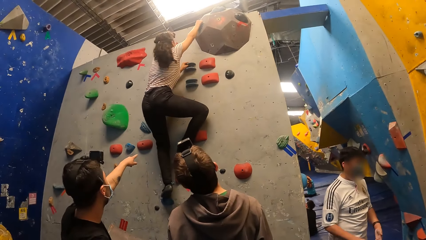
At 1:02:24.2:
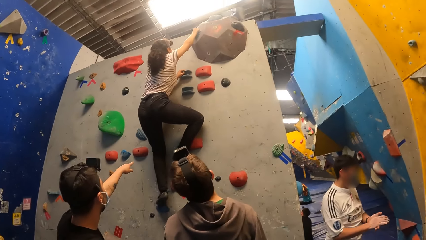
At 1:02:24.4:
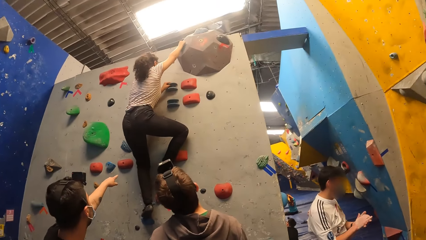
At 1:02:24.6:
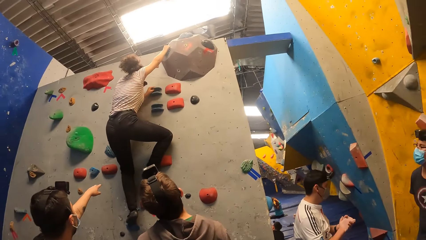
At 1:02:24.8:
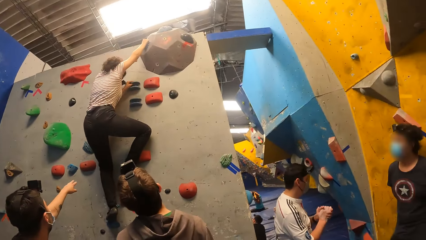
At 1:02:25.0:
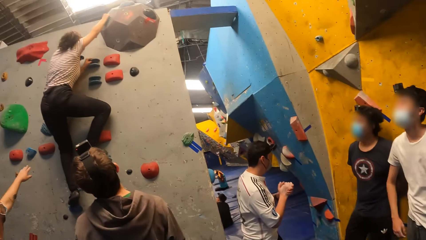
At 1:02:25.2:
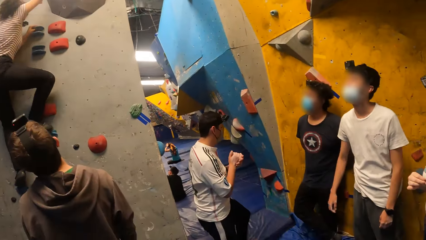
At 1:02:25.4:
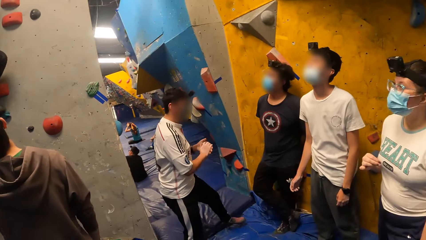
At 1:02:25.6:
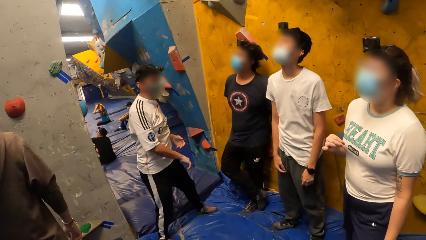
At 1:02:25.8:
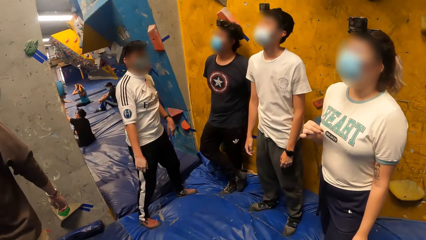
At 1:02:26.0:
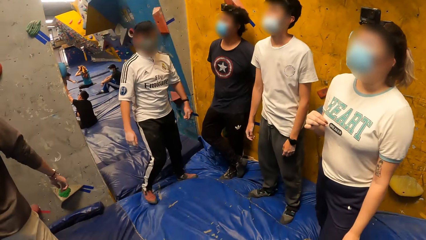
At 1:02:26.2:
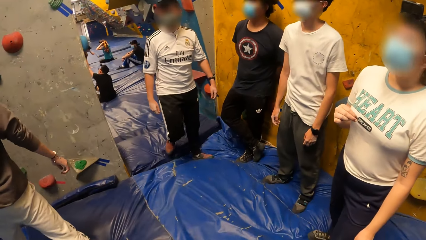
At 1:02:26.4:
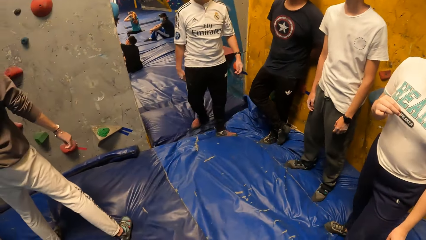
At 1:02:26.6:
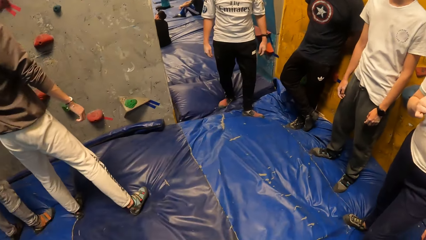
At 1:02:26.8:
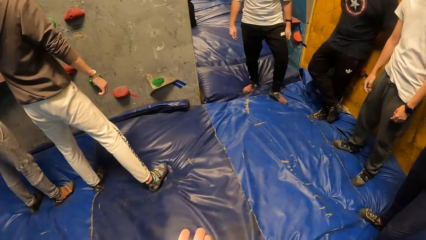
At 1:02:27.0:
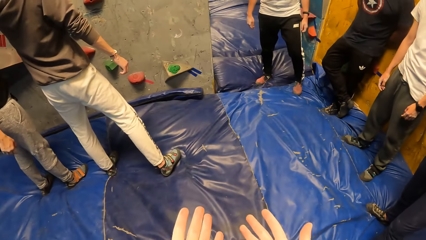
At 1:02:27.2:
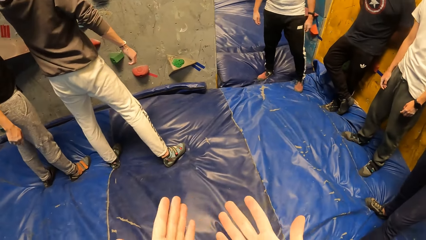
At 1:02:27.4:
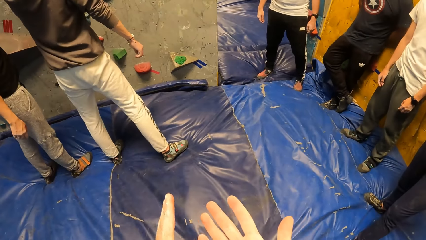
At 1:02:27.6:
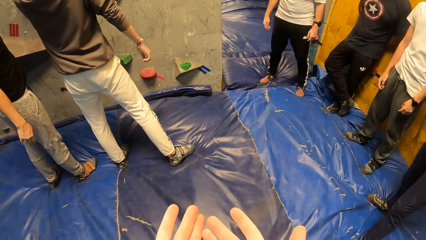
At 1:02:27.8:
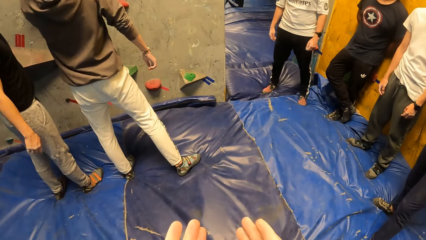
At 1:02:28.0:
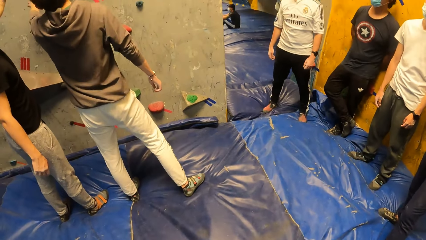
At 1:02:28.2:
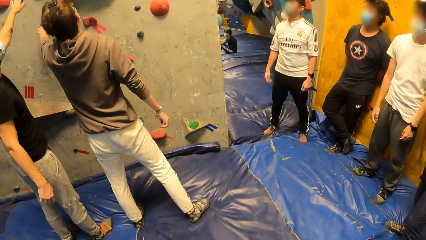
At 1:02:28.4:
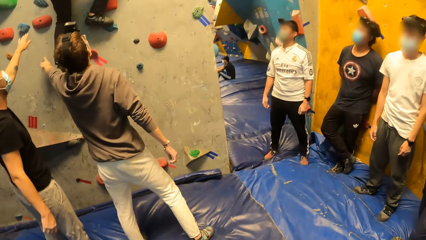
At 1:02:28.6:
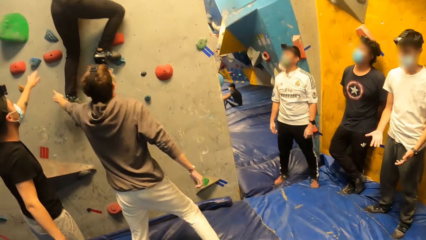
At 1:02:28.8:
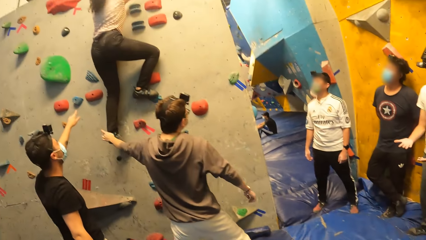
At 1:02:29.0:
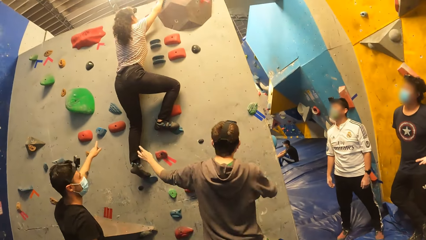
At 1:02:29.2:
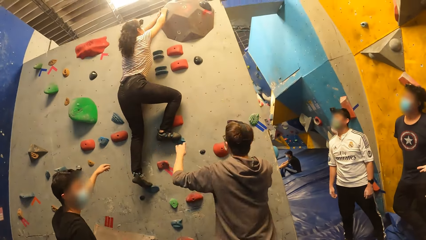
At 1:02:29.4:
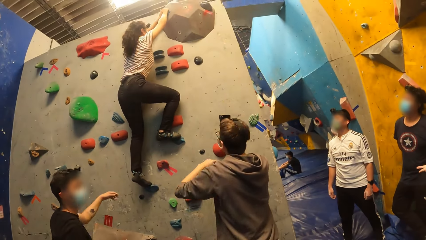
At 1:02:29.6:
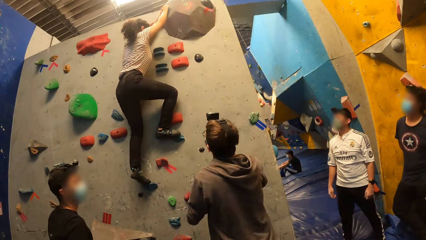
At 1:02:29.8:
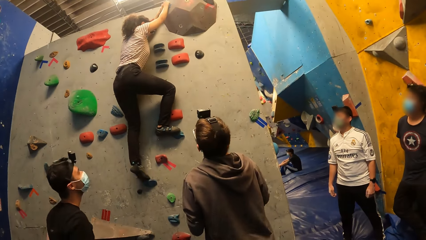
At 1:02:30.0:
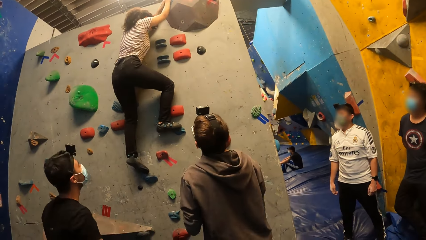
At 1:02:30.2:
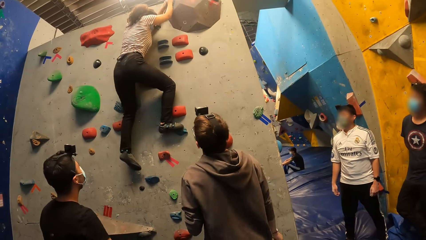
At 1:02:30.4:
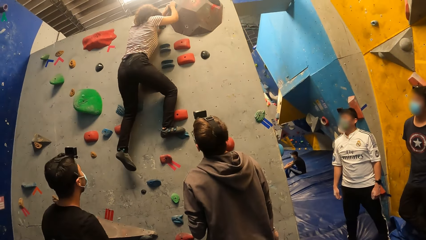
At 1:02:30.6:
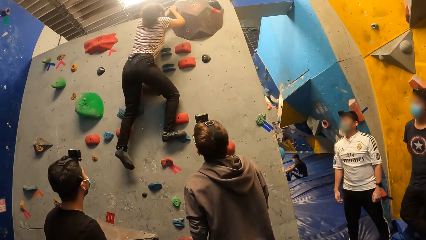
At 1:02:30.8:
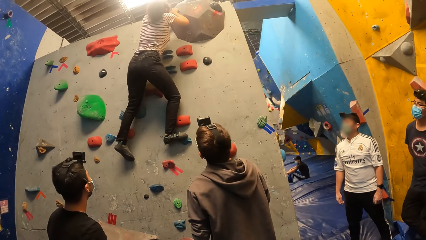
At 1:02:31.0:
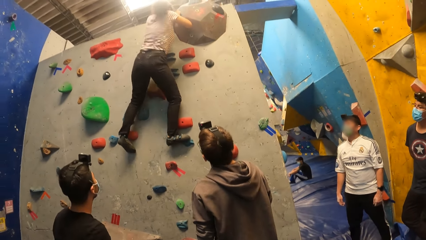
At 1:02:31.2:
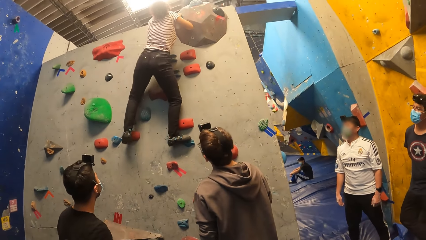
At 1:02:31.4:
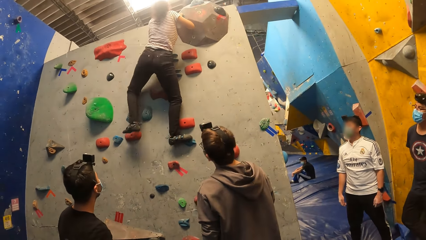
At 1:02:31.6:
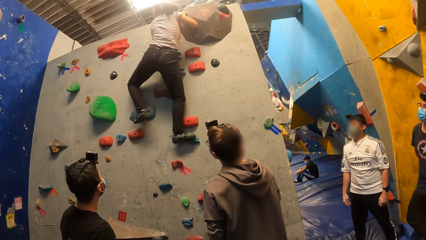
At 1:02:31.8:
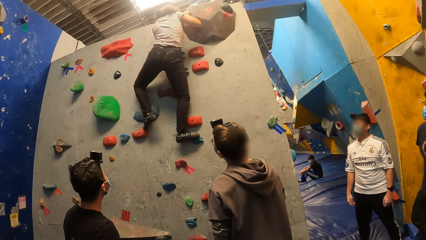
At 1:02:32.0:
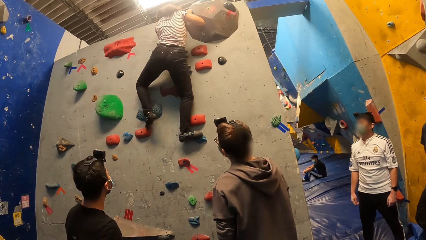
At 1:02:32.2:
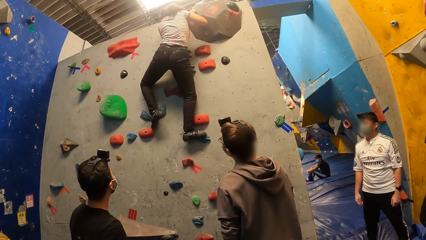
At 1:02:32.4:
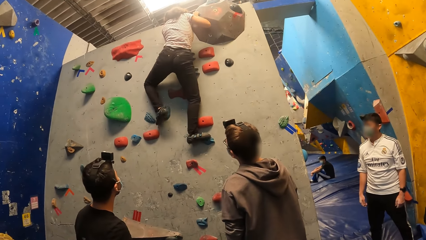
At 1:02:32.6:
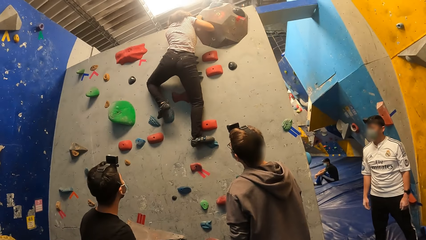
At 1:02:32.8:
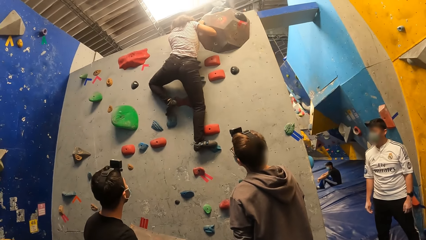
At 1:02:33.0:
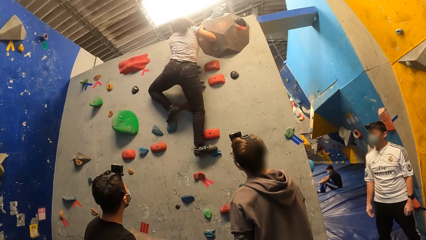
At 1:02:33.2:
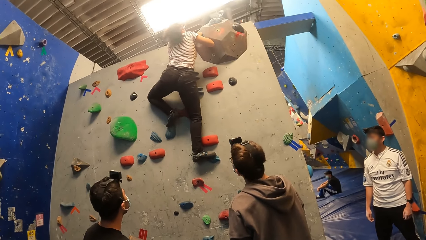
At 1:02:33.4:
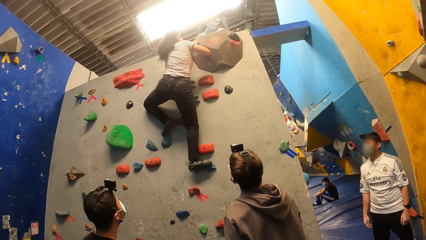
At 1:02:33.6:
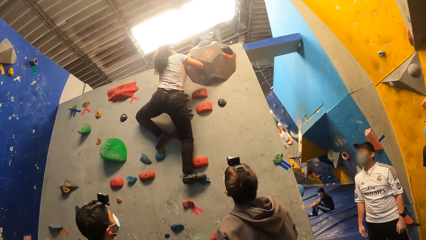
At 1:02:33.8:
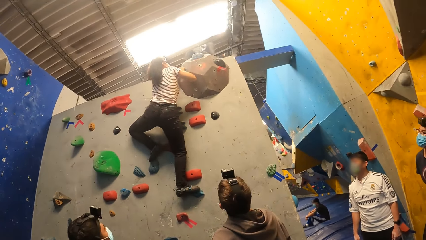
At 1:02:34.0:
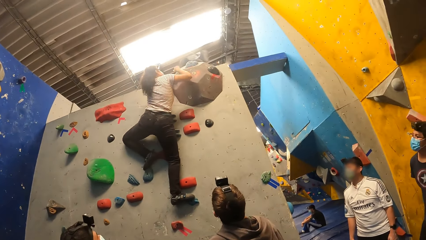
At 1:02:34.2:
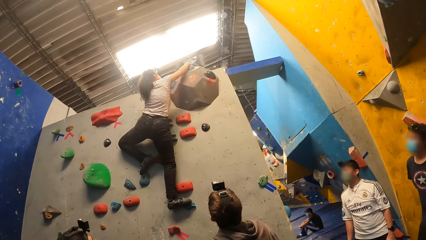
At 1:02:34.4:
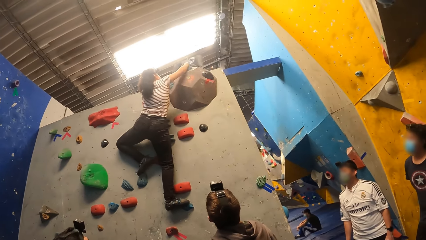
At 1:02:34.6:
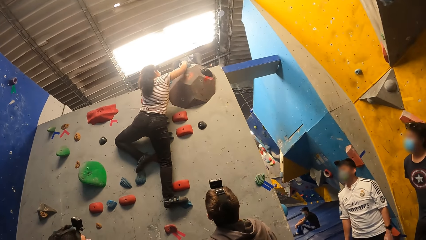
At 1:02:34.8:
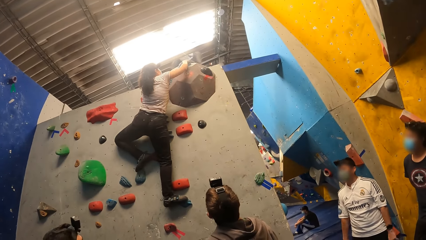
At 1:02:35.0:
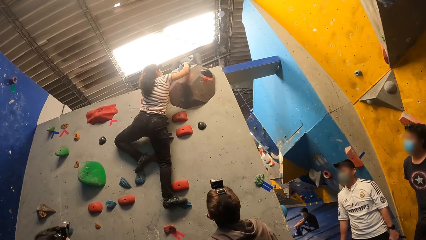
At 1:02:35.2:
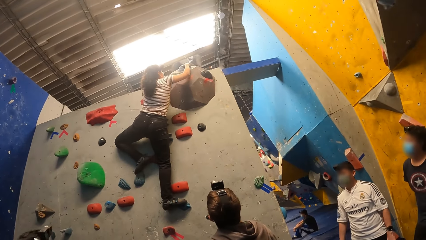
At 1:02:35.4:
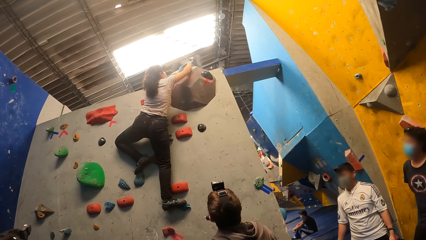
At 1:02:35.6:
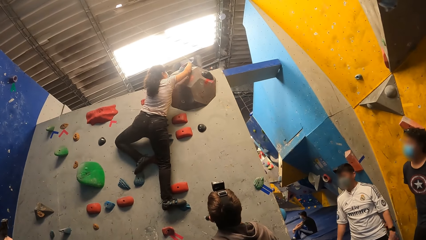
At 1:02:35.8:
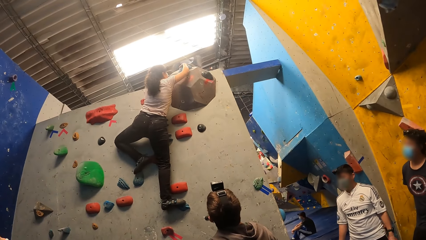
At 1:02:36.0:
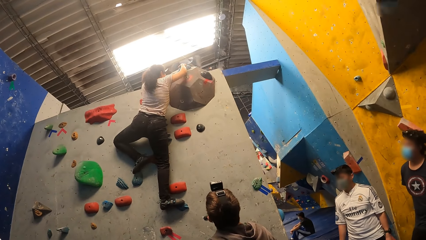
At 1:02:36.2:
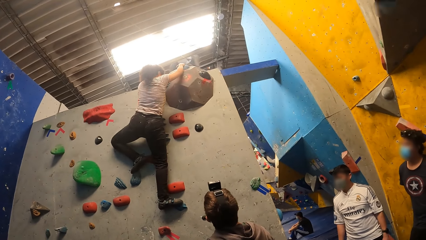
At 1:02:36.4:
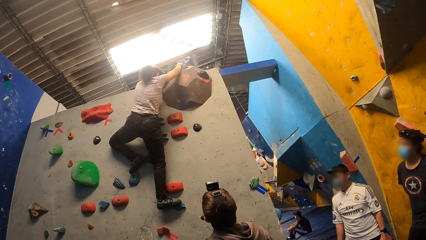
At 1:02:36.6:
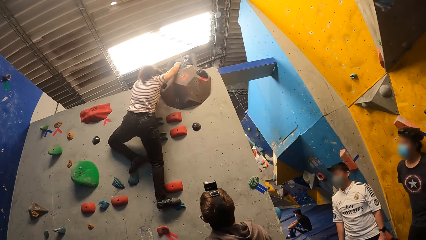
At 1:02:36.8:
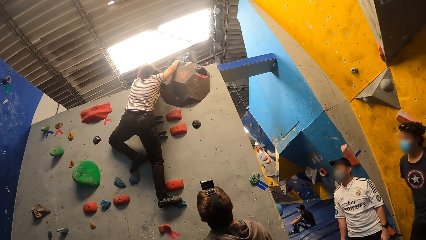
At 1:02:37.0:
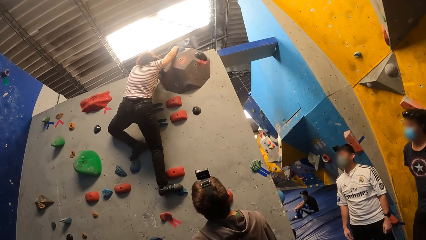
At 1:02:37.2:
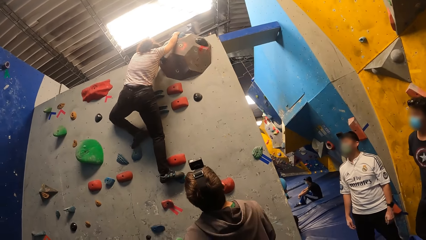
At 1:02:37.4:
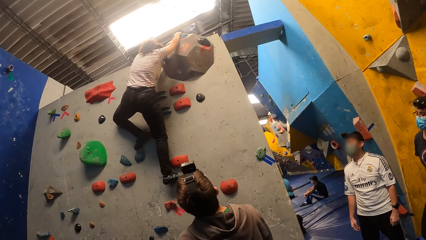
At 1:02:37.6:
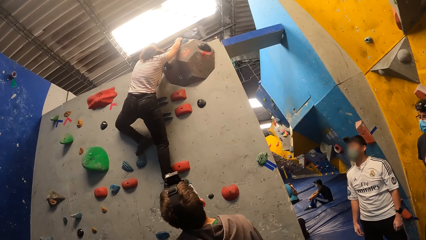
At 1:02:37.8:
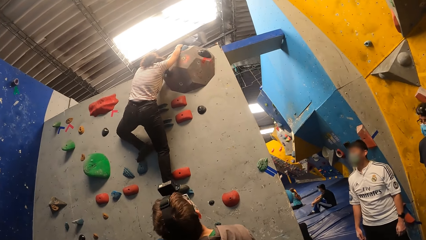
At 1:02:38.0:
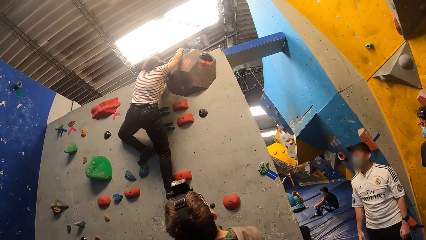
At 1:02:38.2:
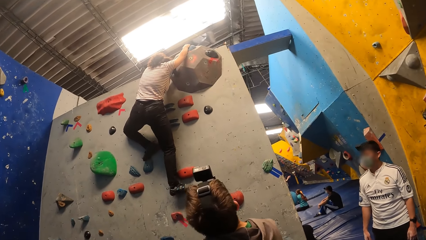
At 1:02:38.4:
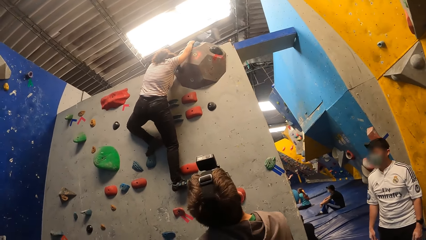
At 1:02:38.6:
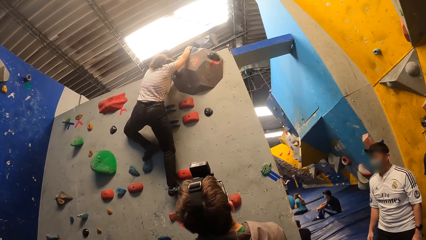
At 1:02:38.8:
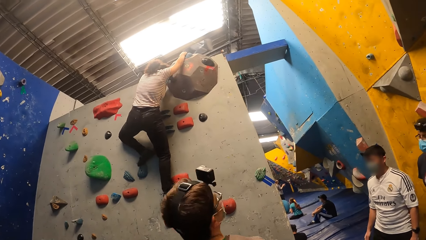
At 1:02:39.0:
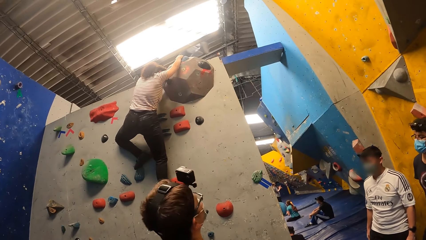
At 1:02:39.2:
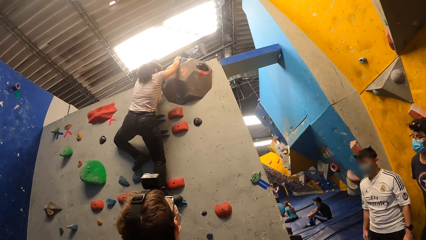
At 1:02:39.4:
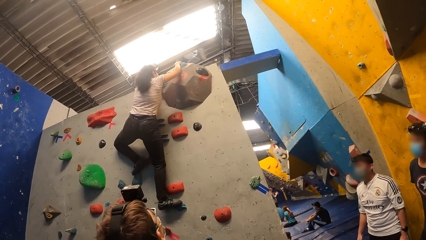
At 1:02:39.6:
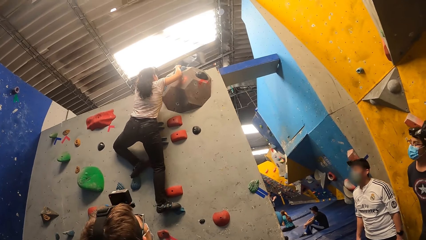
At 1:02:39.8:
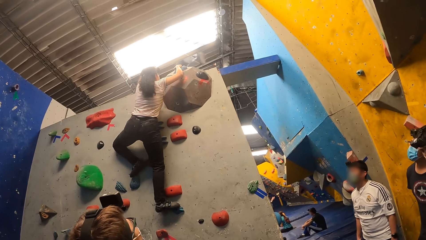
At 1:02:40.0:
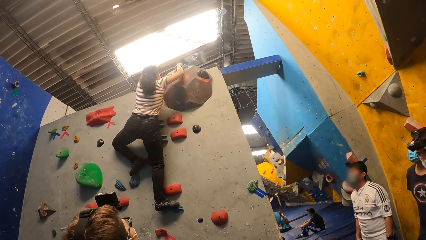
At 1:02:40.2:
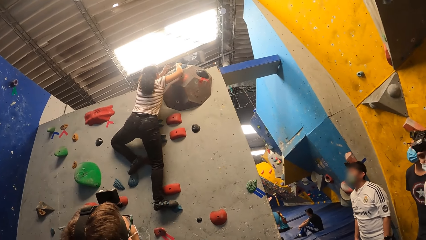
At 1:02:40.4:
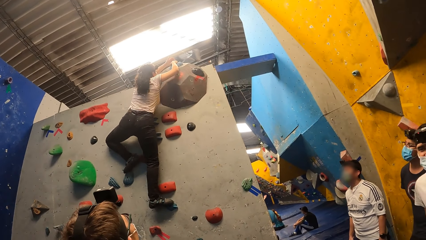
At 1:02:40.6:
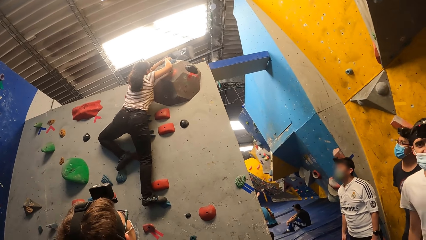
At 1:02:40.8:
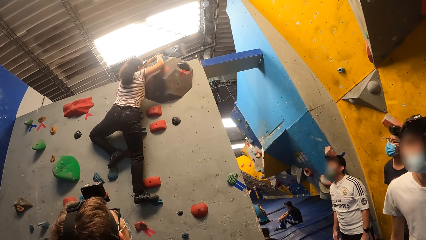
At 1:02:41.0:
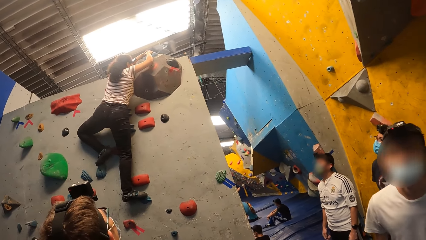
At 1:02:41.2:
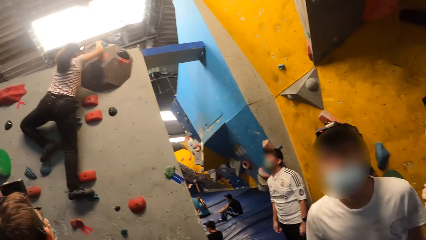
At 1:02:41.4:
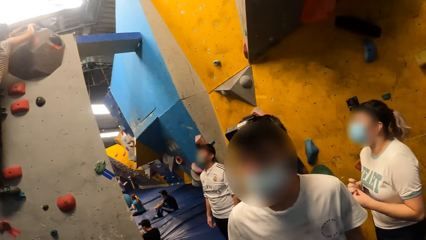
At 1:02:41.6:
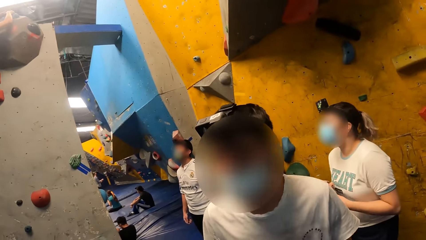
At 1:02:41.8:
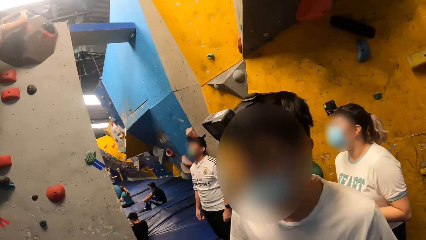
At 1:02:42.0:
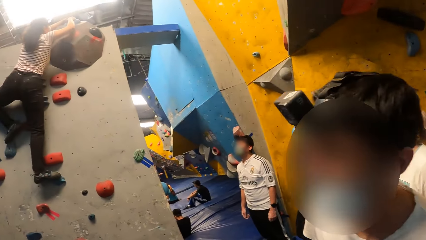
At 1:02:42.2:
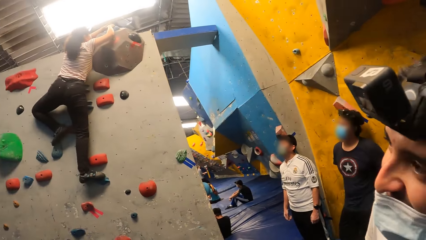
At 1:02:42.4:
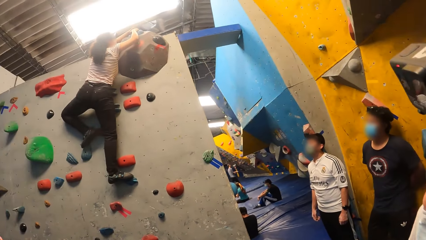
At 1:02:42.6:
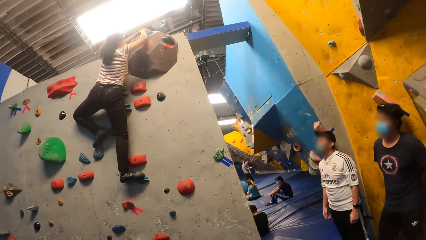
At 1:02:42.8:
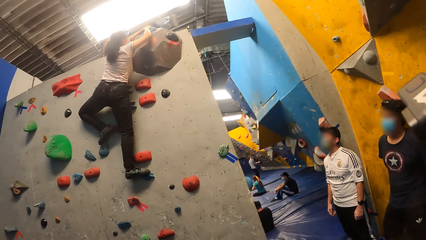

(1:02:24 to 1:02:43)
The camera wearer dusts off her hands. A man and another man direct a woman with their hands. A third man walks towards the camera wearer.
